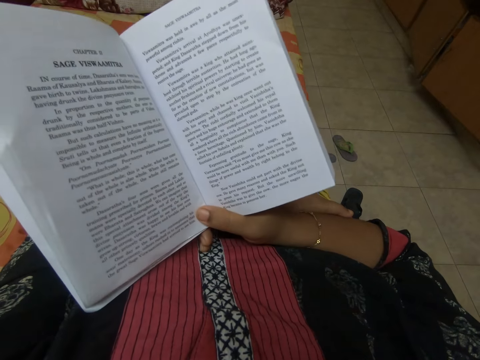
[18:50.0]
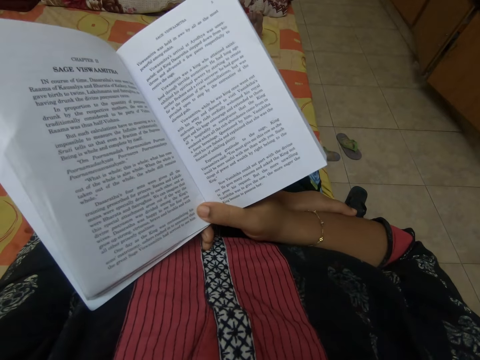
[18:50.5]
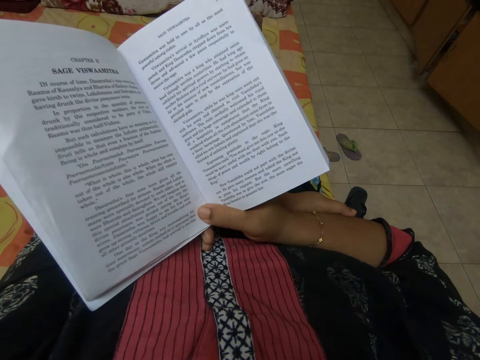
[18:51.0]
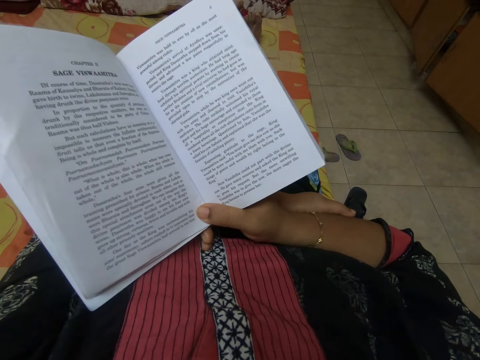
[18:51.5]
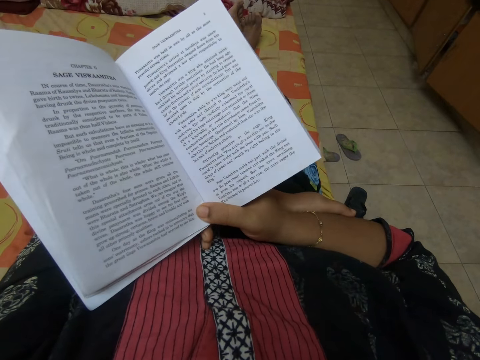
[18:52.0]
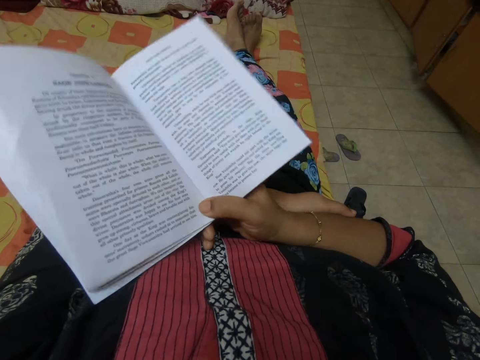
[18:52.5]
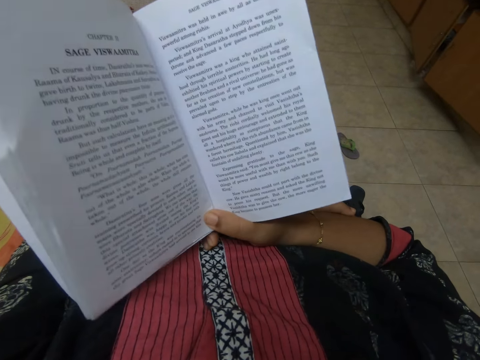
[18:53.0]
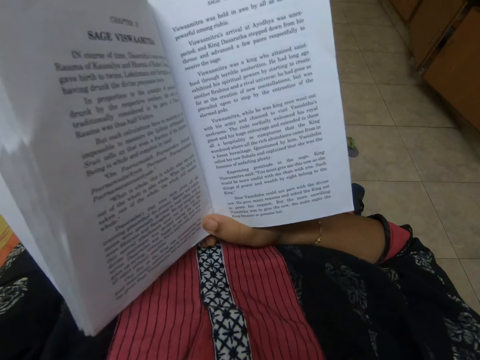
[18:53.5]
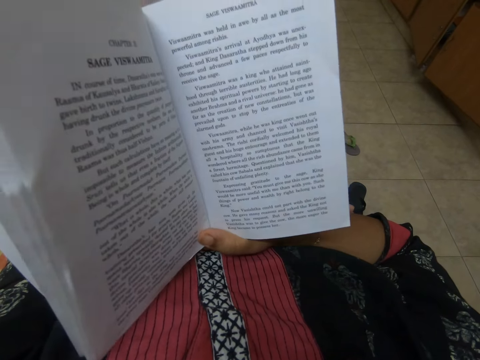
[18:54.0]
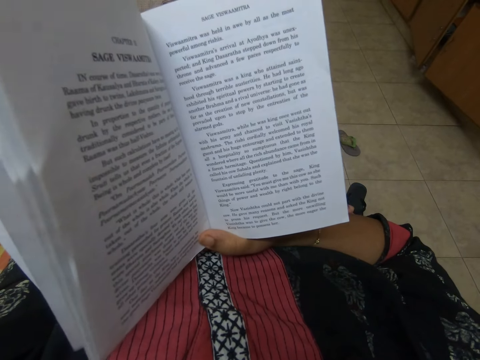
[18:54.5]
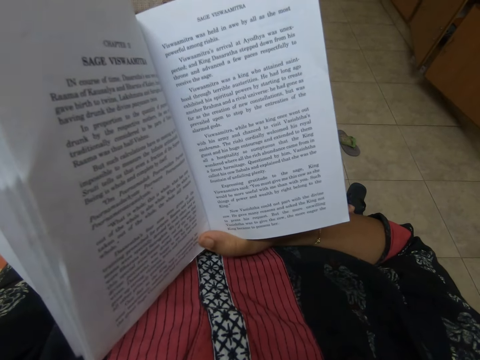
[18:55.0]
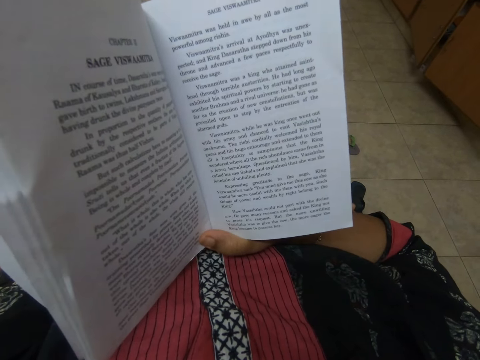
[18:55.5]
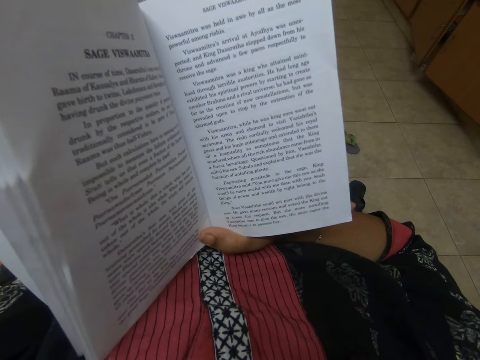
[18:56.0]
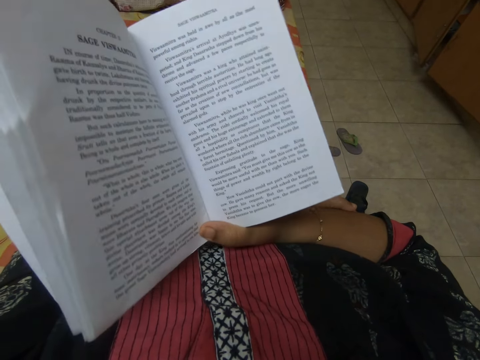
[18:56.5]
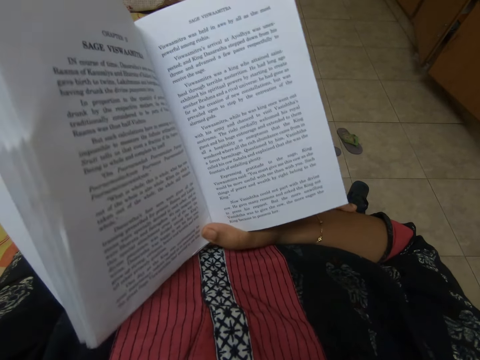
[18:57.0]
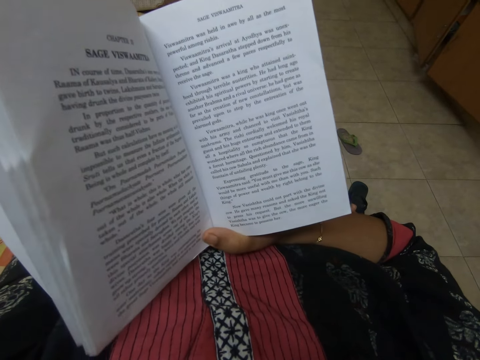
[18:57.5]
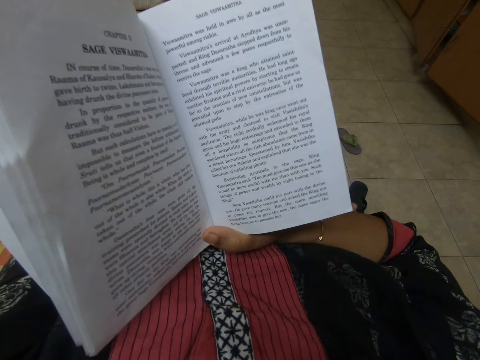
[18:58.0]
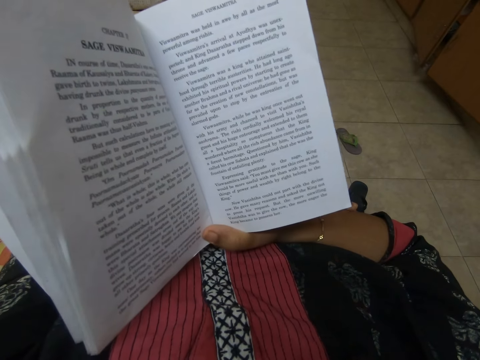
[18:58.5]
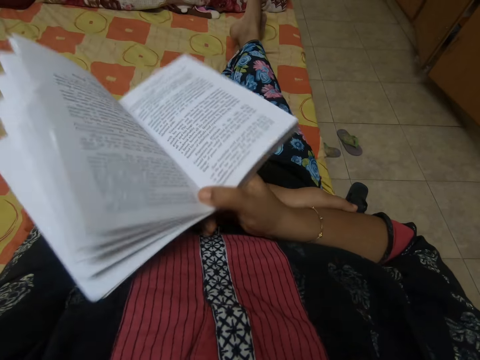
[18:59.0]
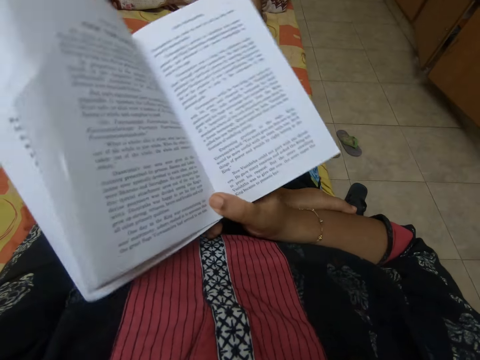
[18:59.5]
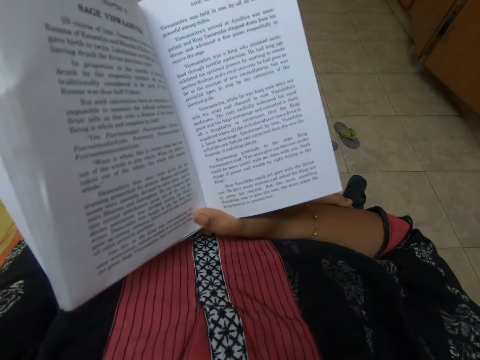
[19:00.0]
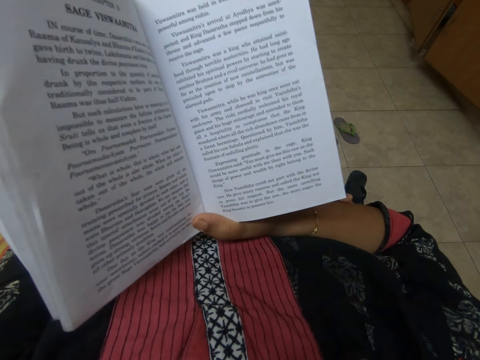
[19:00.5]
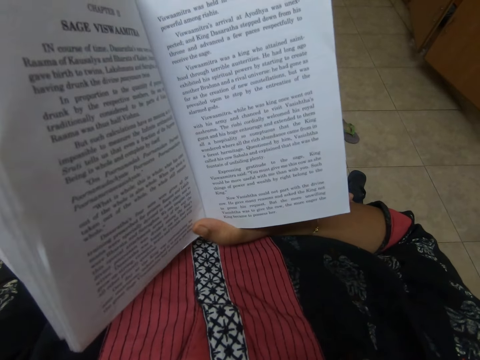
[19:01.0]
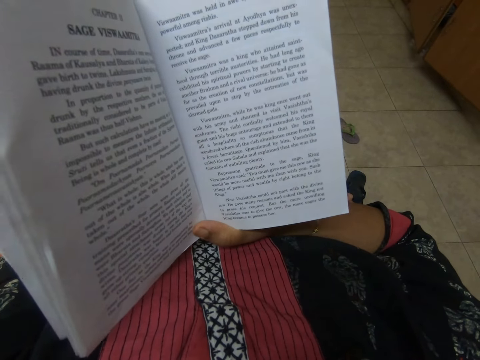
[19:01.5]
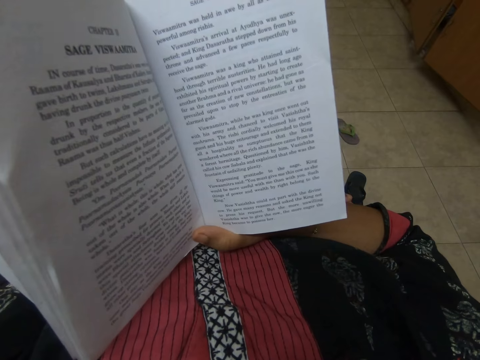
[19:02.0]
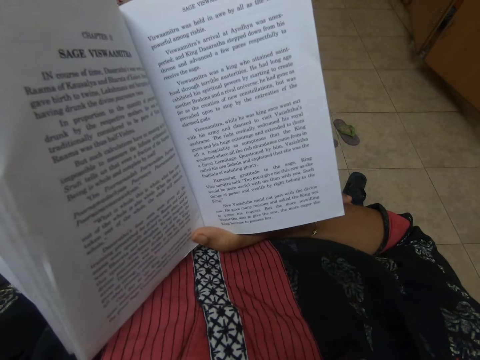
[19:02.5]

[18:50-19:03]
The camera wearer lowers a book. They move the book slightly up and down. They move the book slightly up and down again. They lower the book.

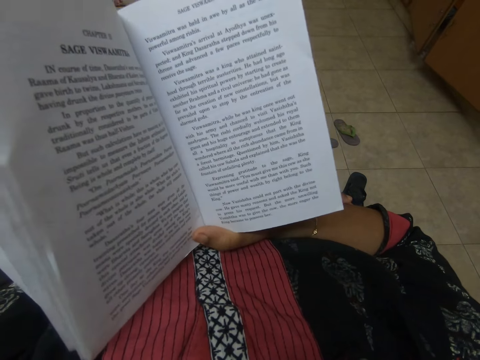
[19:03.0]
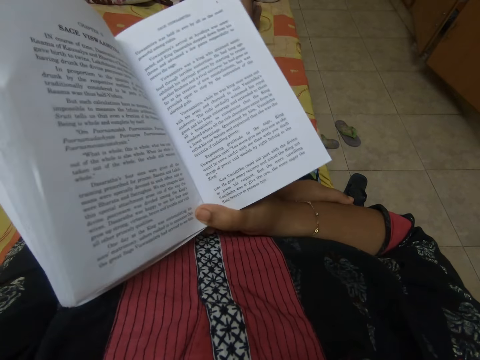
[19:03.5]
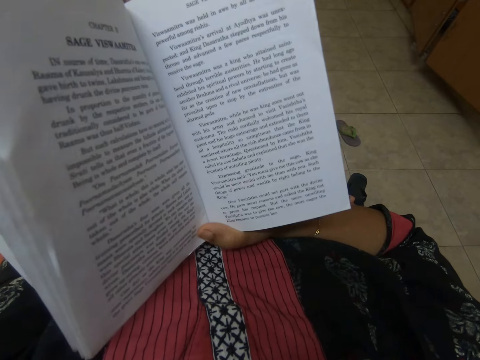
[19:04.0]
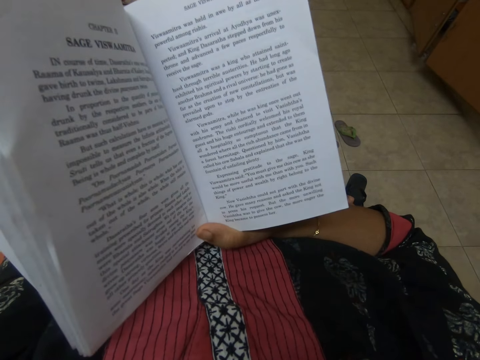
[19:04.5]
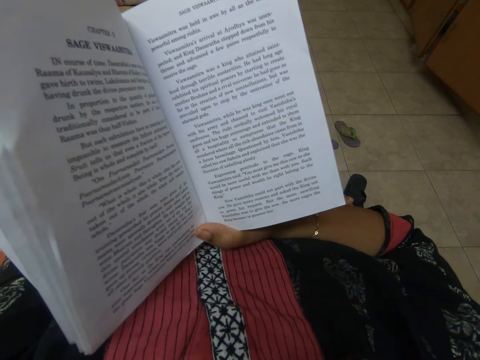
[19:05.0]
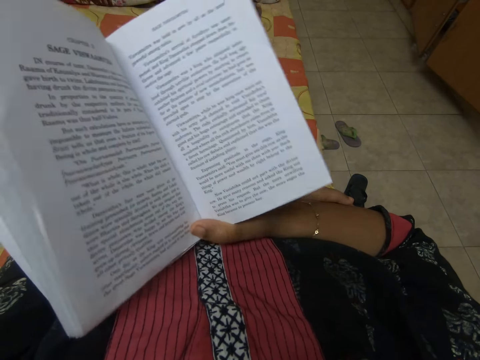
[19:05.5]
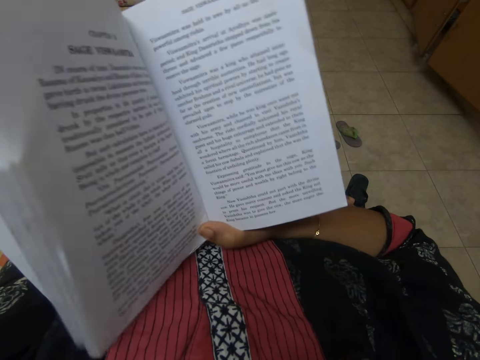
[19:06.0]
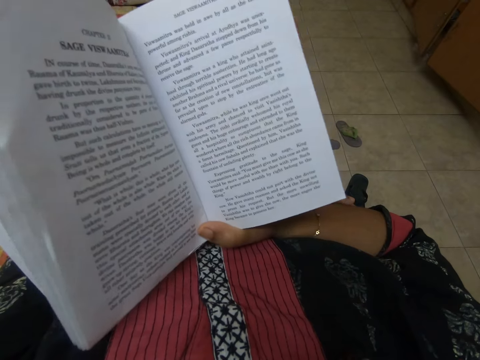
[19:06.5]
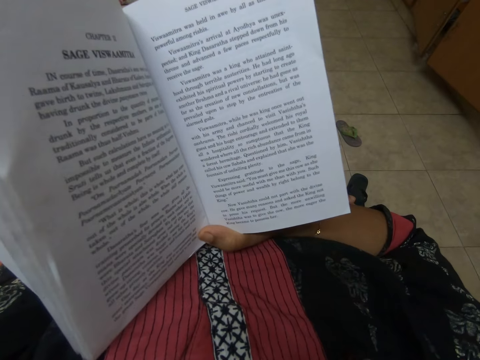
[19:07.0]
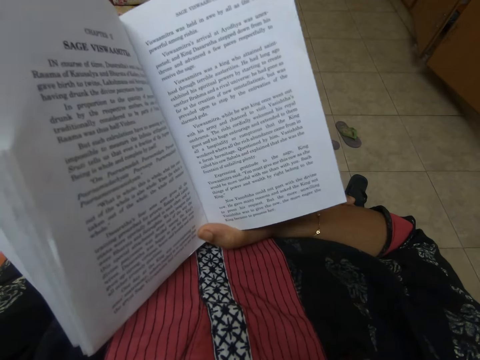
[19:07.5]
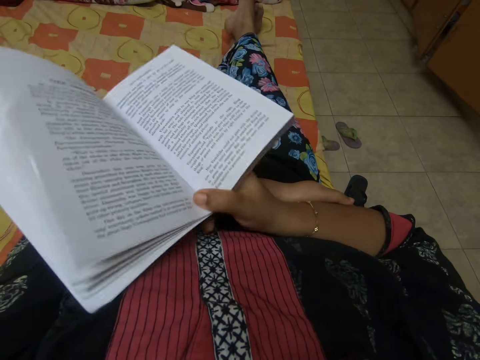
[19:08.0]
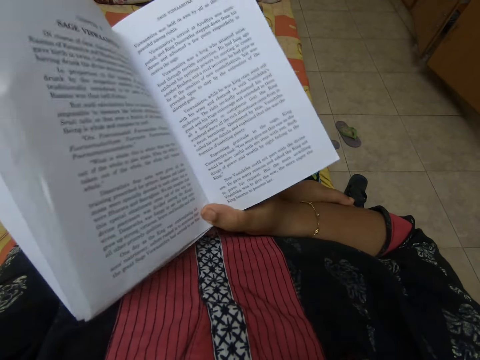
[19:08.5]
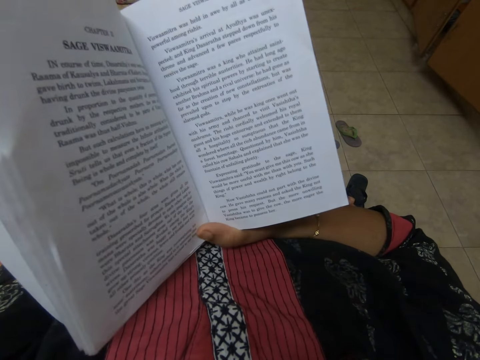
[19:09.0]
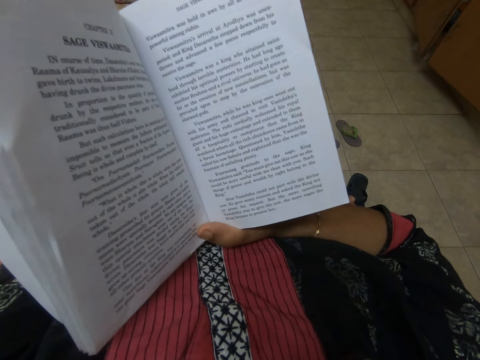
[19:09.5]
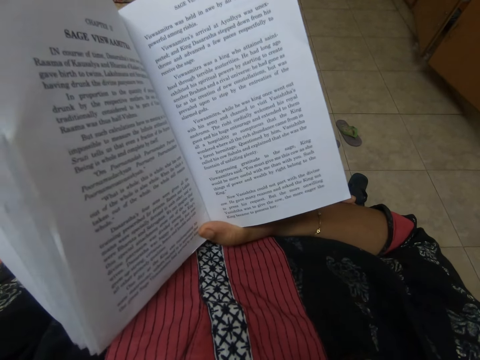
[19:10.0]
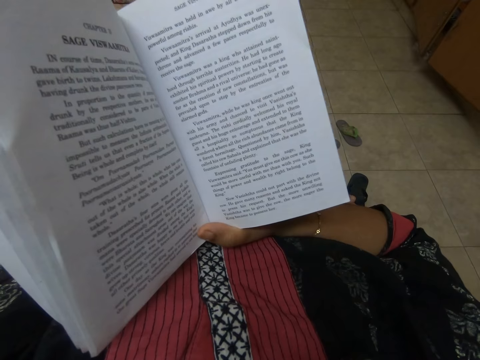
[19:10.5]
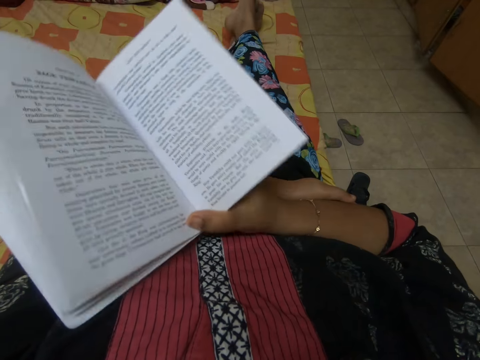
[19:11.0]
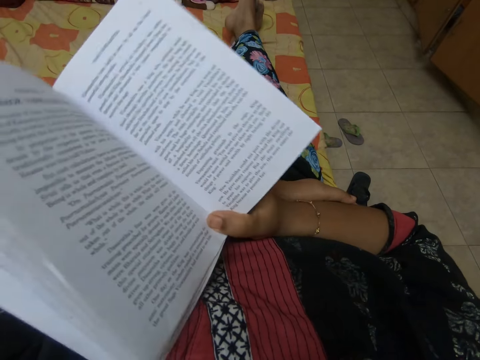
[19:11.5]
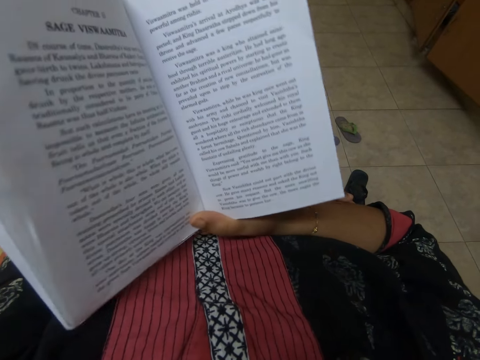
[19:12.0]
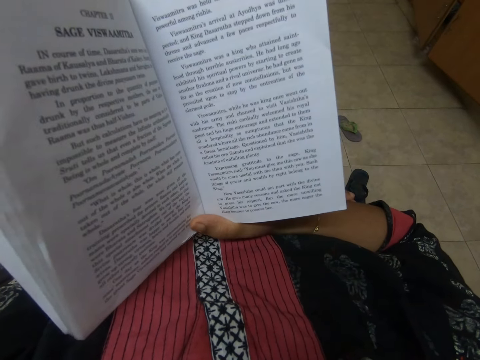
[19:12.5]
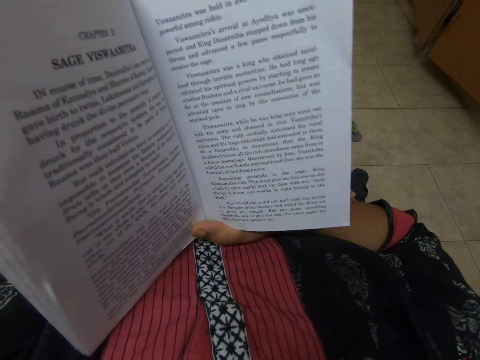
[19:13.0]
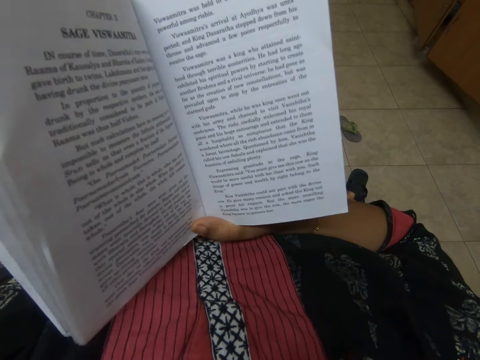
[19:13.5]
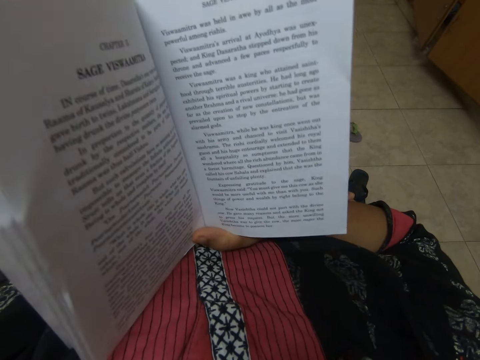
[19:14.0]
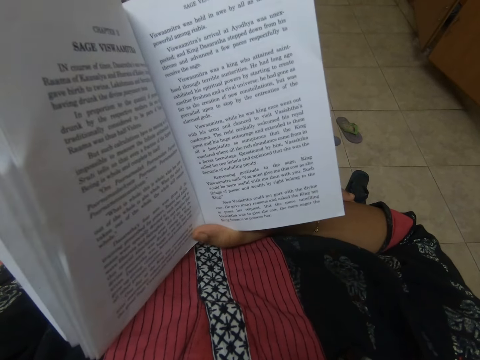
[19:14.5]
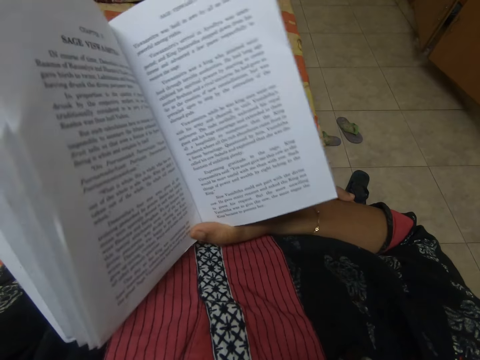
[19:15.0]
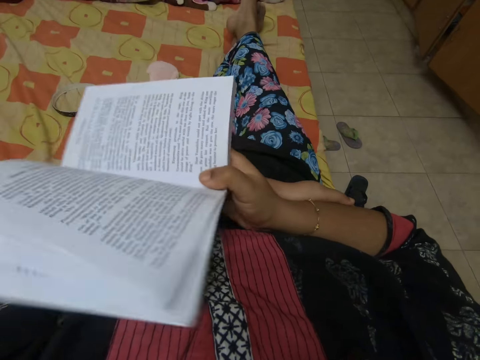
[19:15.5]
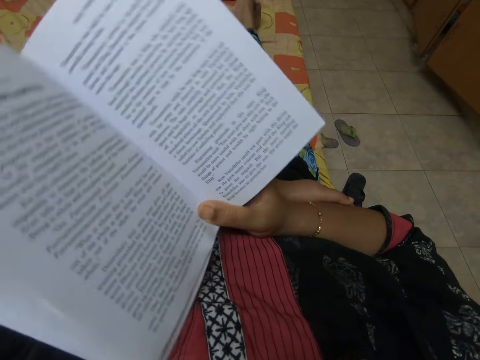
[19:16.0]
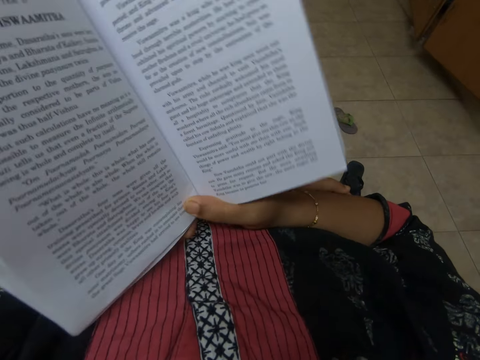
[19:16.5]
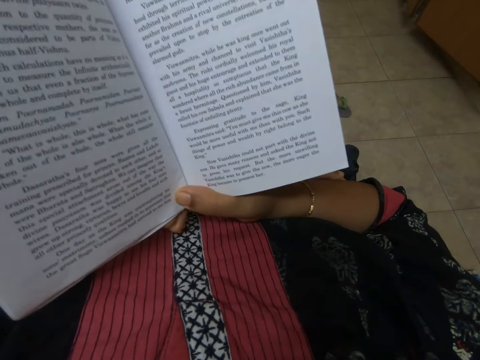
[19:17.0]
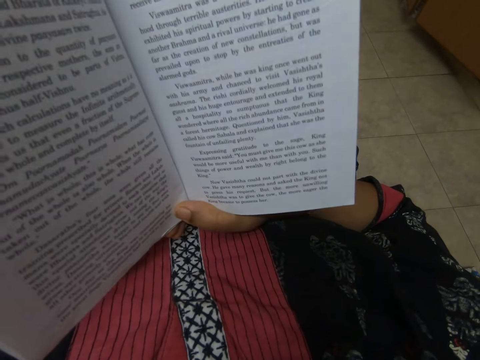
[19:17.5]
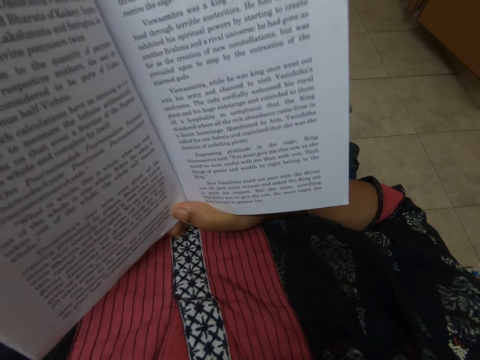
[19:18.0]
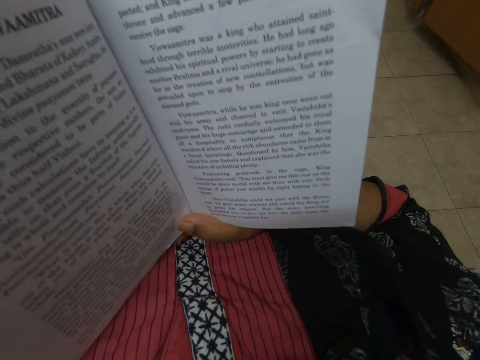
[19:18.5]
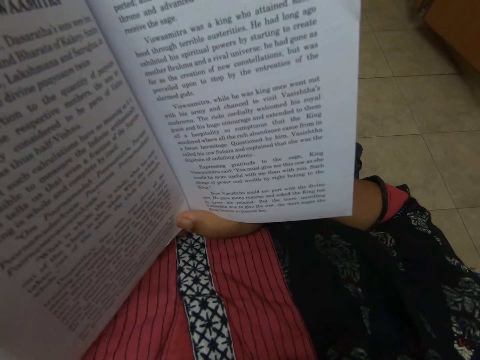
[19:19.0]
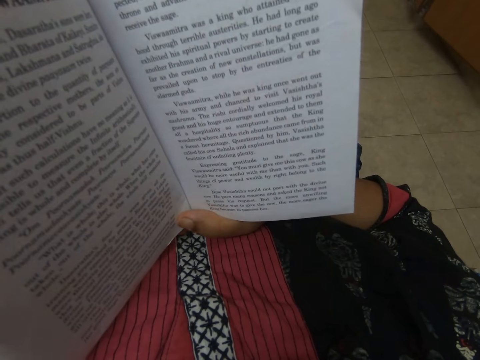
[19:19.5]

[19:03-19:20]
The camera wearer moves the book slightly up and down repeatedly. They lower the book.
